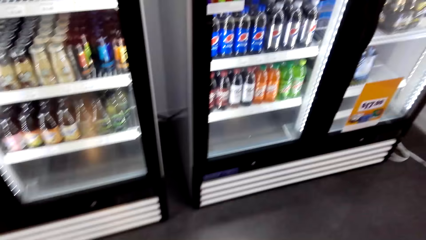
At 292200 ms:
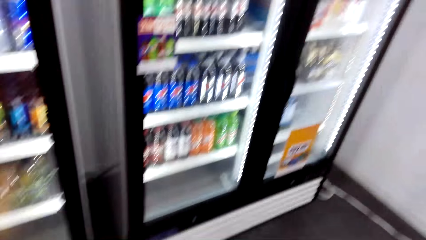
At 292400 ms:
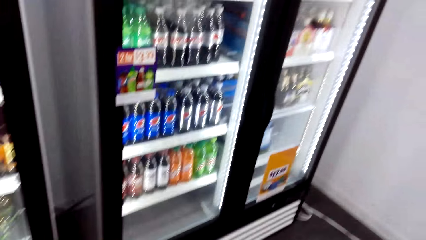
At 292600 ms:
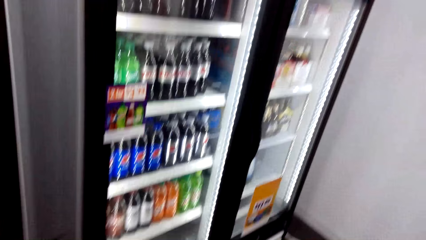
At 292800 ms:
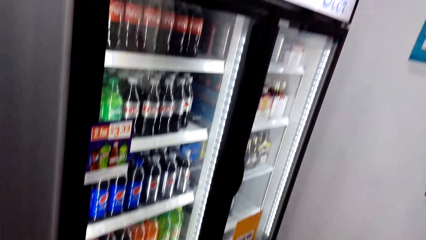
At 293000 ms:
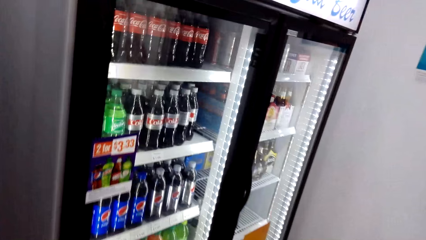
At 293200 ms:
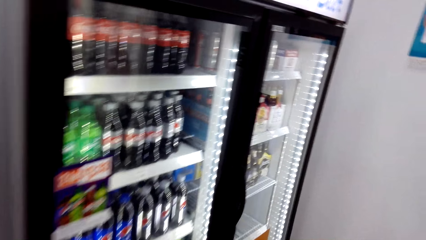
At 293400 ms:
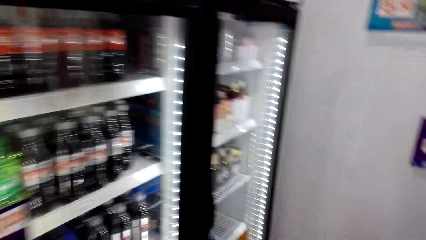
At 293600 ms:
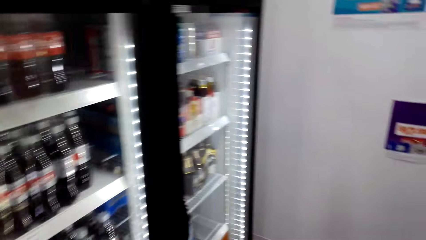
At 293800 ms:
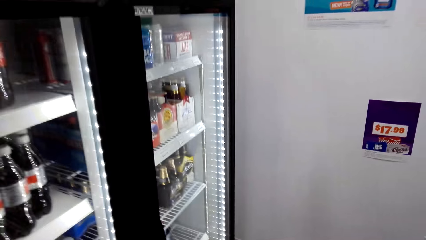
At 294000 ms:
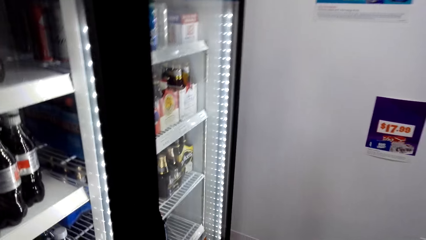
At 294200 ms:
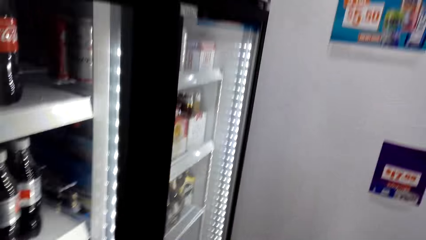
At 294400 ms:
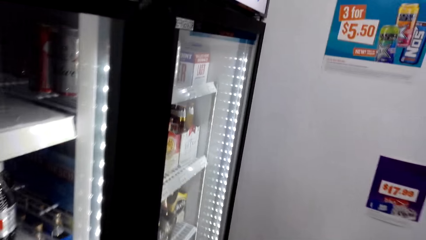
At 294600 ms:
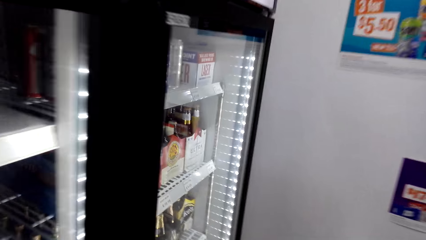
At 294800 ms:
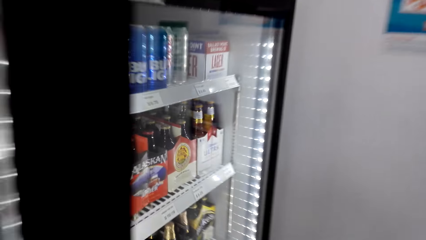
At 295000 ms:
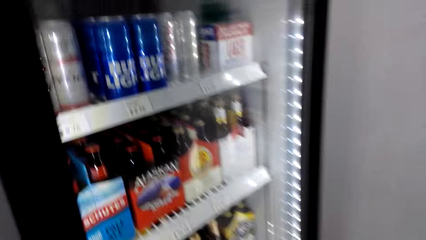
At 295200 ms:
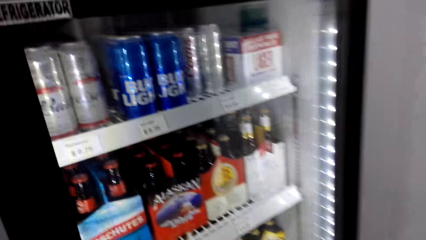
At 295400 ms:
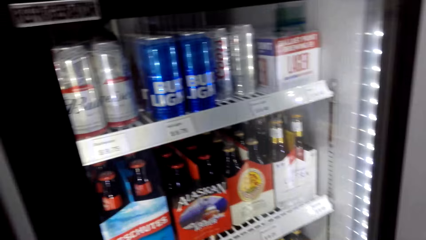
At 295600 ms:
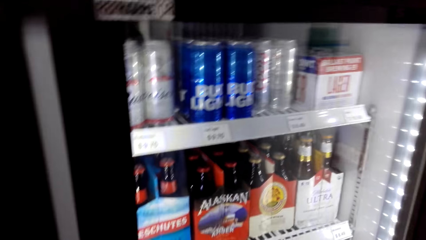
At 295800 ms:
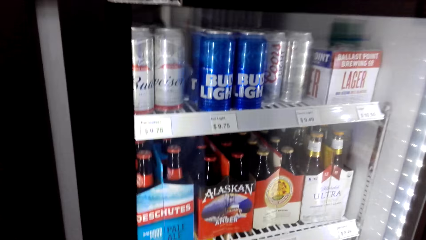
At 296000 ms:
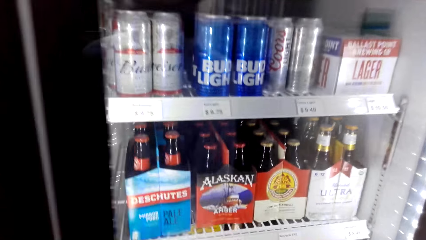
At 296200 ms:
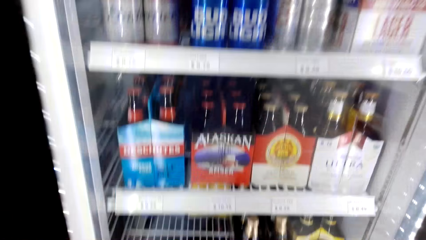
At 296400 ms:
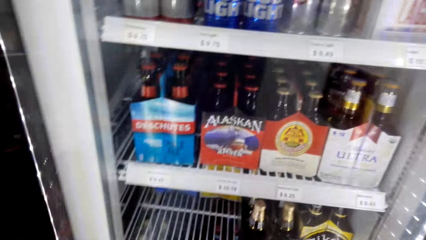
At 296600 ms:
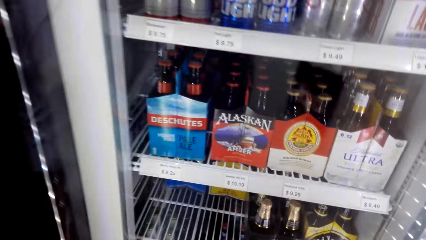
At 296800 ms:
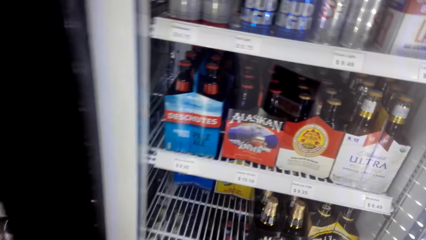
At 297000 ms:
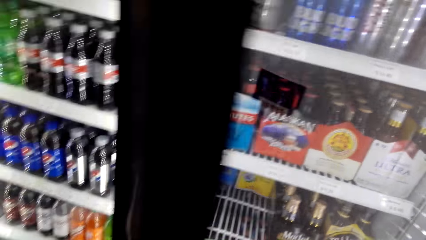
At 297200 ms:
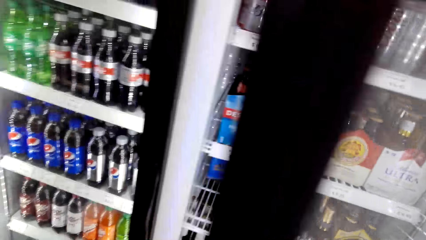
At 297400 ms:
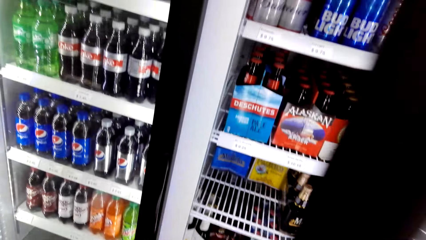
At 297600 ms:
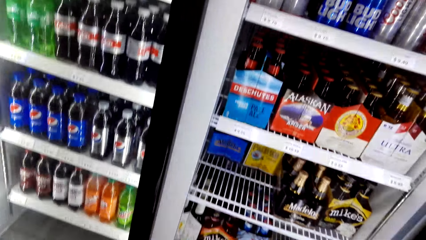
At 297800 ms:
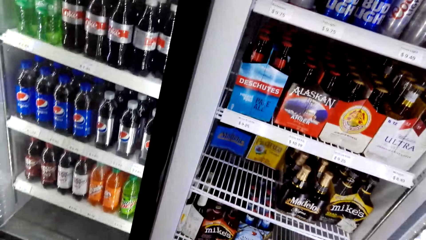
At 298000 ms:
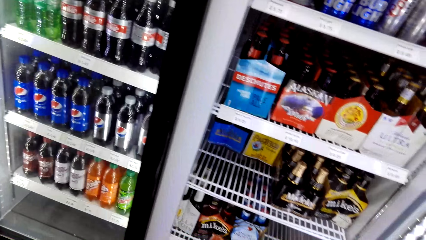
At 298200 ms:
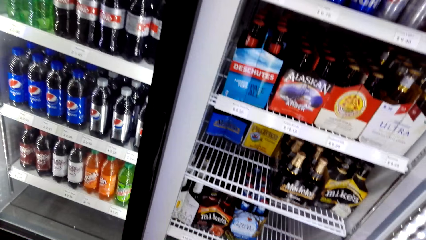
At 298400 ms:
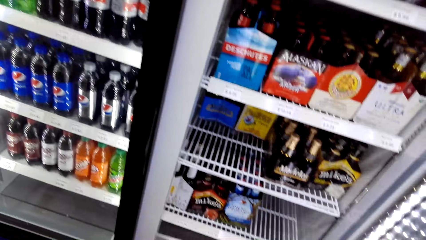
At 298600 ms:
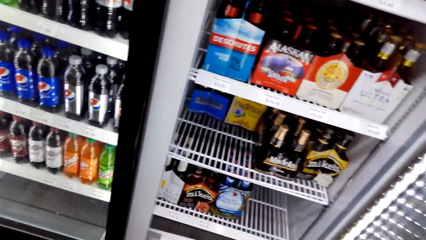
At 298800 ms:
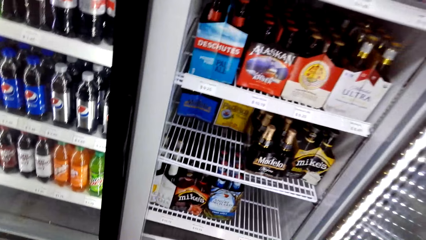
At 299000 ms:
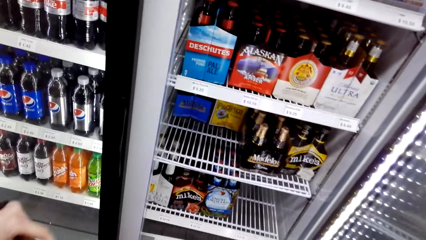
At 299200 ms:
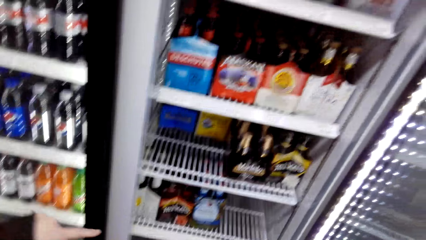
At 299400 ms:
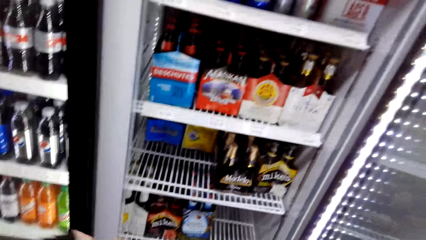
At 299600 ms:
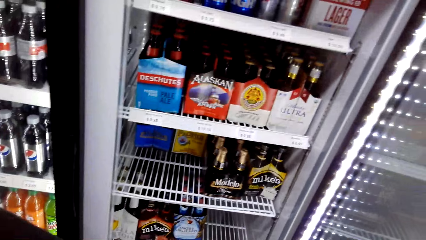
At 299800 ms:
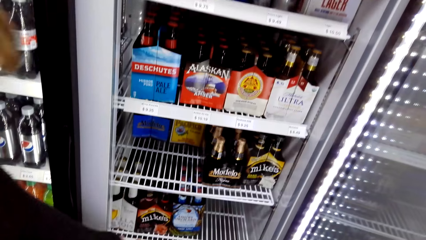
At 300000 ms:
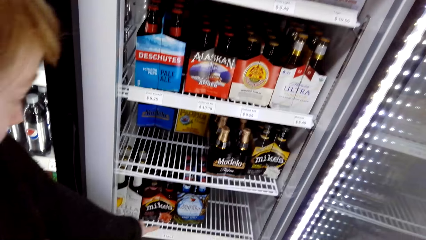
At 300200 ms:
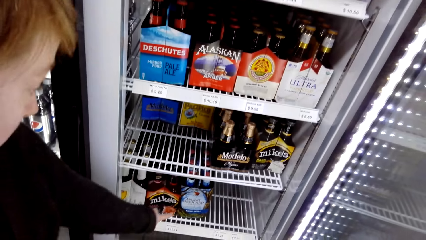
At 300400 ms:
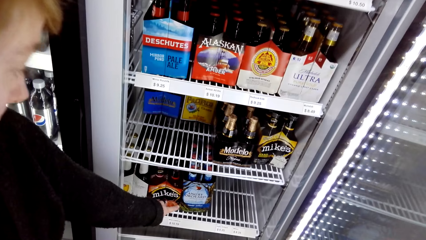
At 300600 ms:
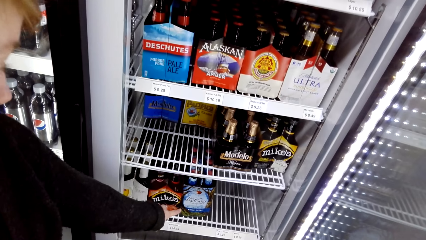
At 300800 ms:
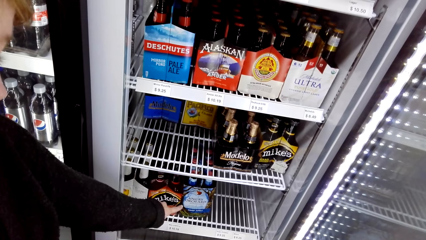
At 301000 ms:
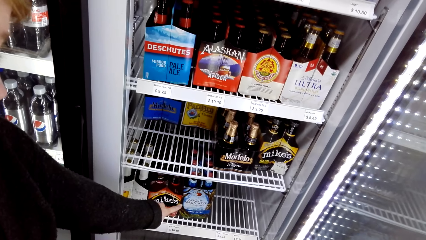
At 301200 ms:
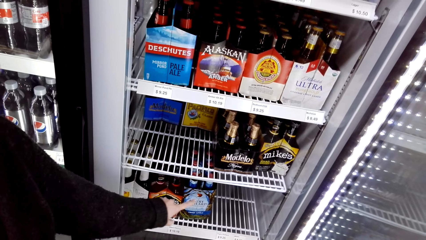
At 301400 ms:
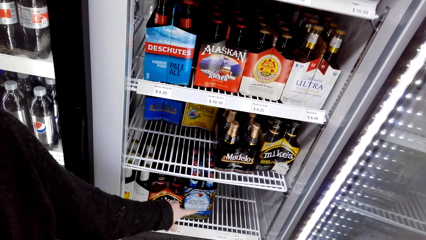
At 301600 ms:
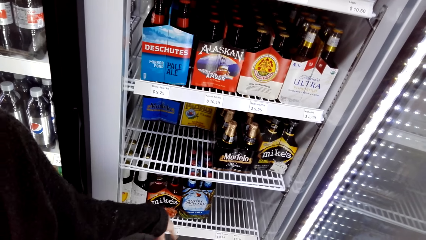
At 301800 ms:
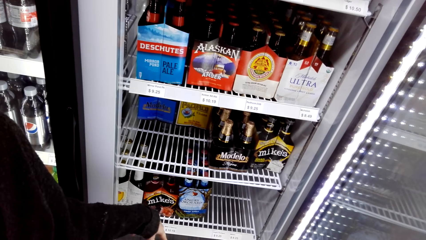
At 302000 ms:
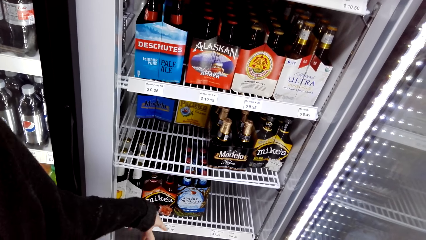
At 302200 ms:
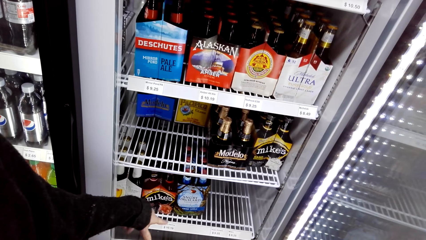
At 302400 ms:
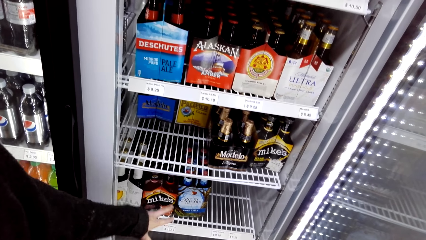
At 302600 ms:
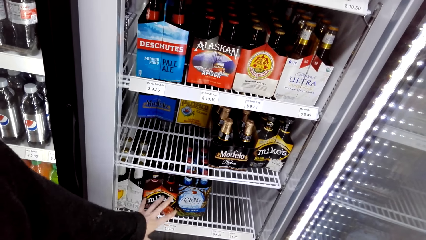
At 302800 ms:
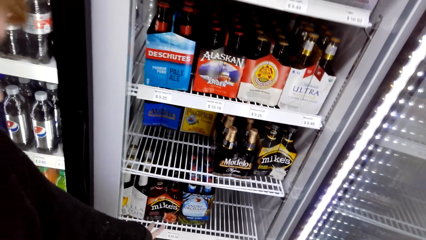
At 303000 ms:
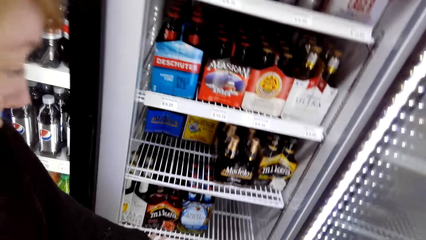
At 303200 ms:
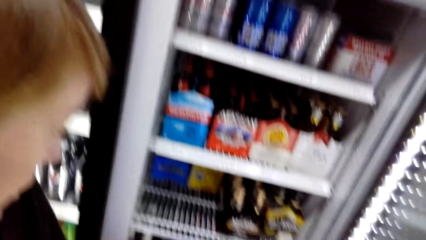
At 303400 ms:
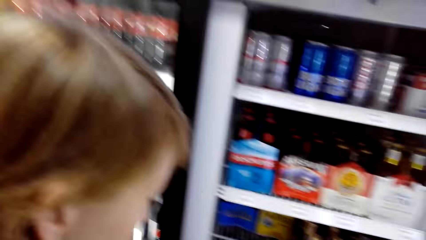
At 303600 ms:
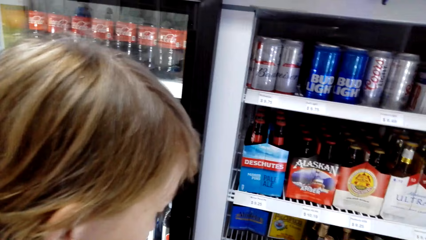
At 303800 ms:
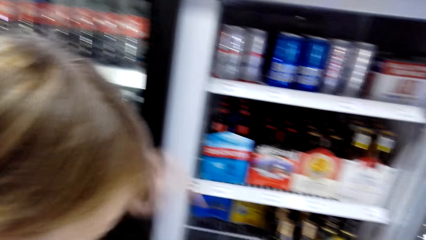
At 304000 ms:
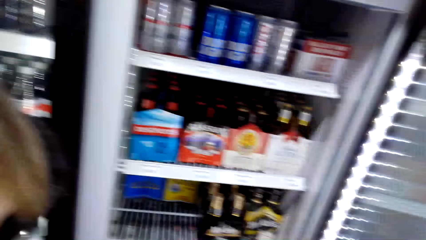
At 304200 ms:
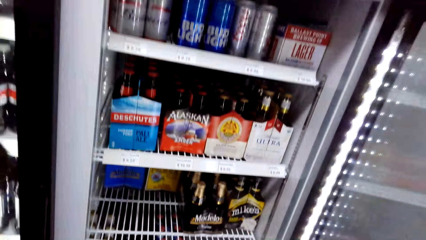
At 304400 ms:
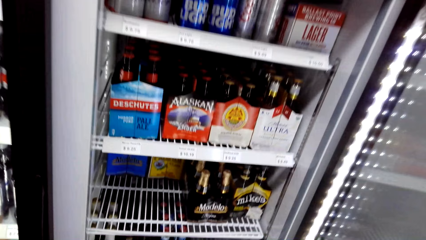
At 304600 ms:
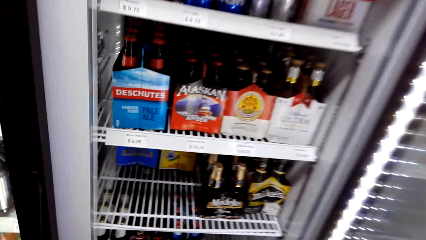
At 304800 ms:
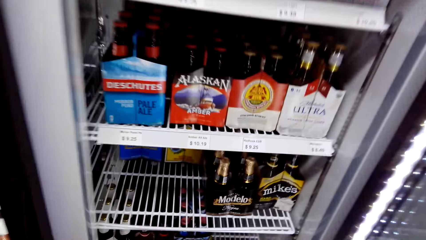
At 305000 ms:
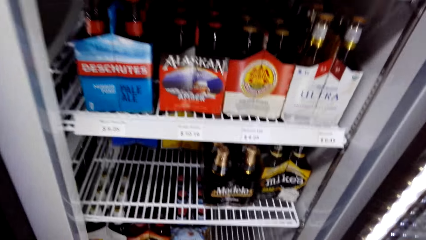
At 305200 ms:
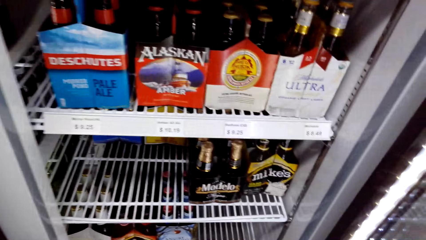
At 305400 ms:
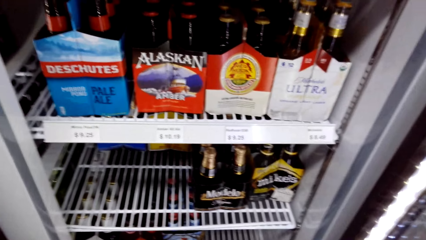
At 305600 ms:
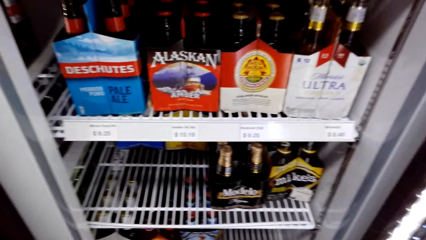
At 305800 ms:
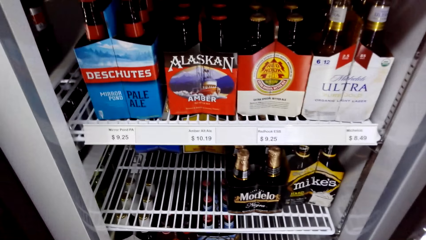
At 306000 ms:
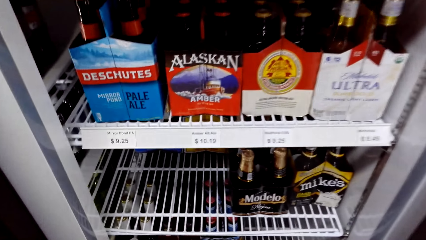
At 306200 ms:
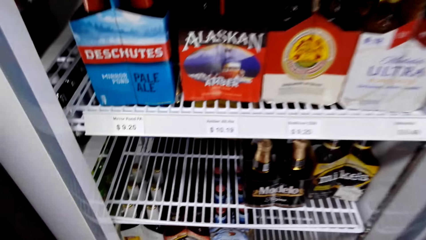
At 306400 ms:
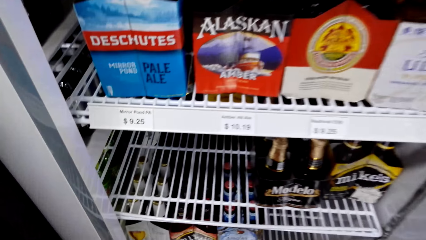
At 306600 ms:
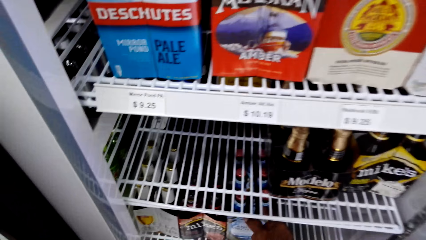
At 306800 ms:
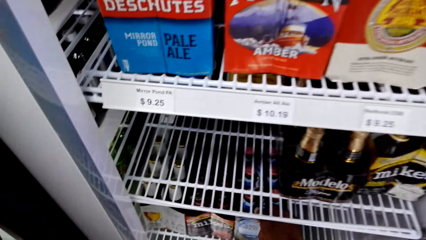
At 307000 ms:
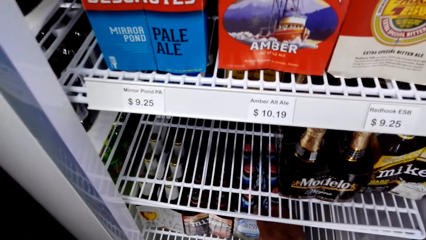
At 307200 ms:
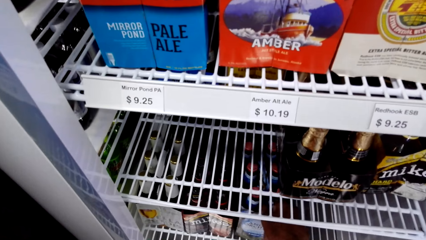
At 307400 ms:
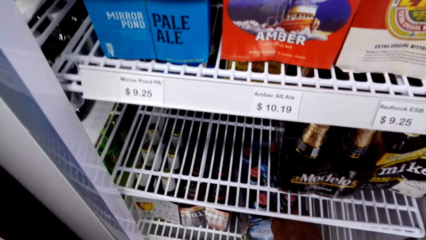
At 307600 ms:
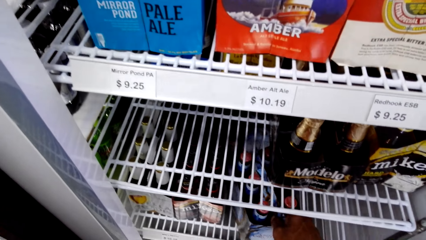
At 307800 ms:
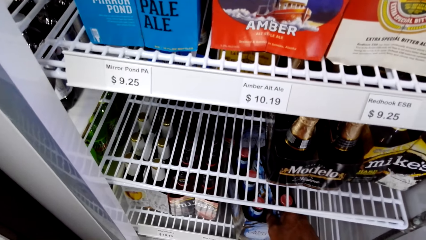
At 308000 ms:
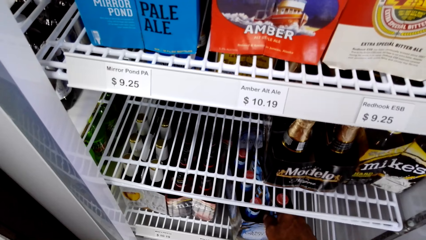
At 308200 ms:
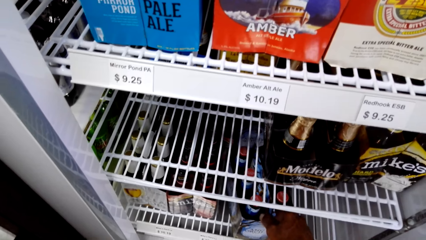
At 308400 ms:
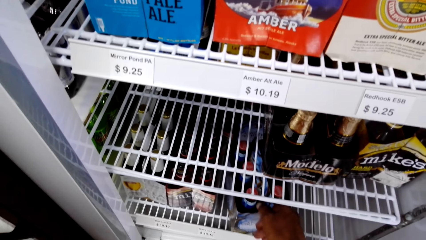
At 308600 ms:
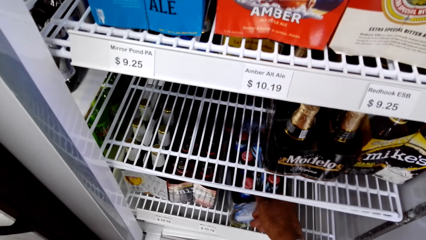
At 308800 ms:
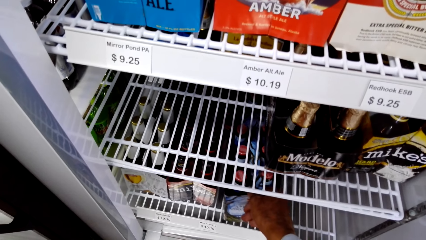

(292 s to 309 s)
A lady talks with the camera wearer. The camera wearer walks around and looks around. They open the fridge, look around, and talk with the lady. The lady points at the beer bottles. The camera wearer looks around and talks with the lady. They look around and talk with the lady.
